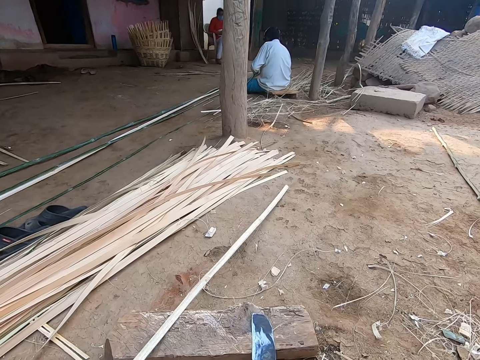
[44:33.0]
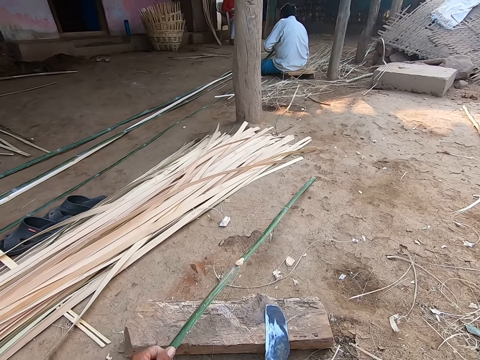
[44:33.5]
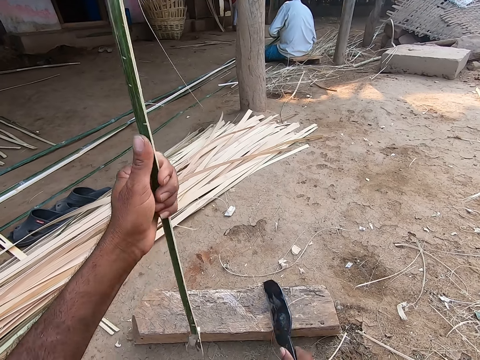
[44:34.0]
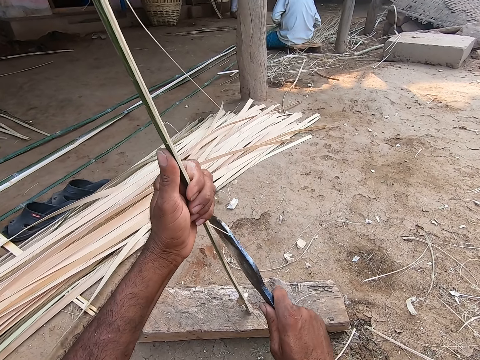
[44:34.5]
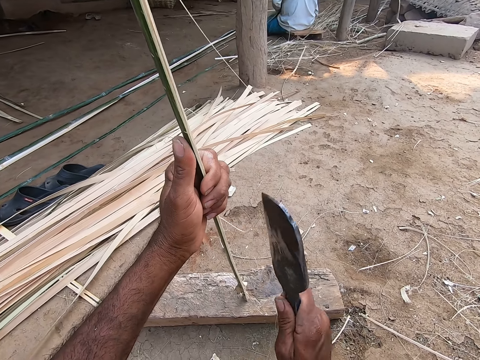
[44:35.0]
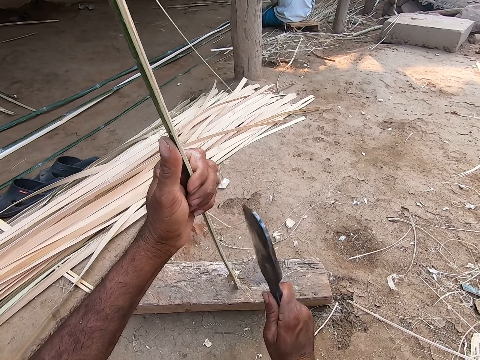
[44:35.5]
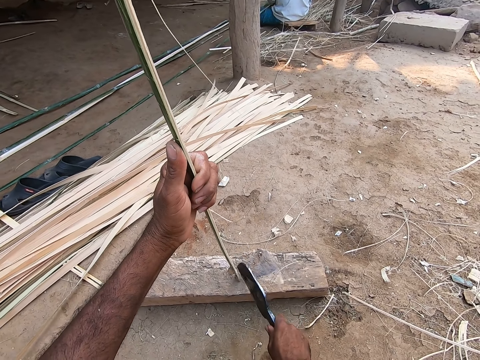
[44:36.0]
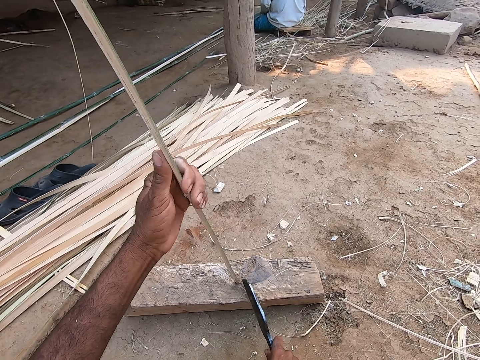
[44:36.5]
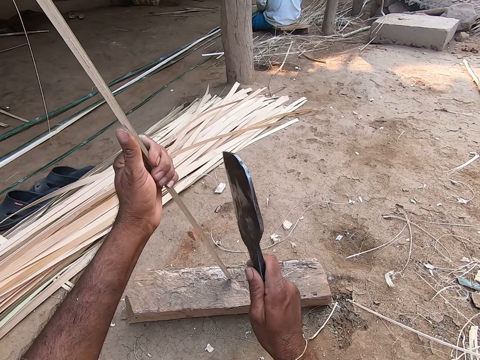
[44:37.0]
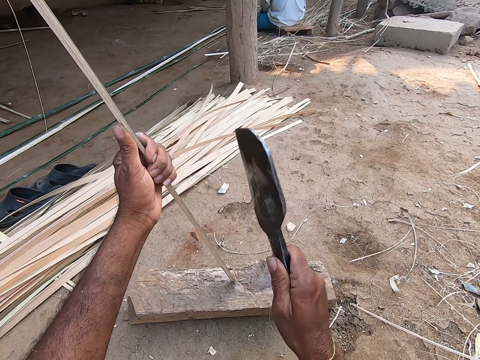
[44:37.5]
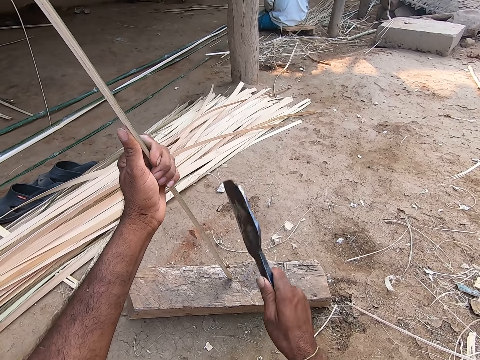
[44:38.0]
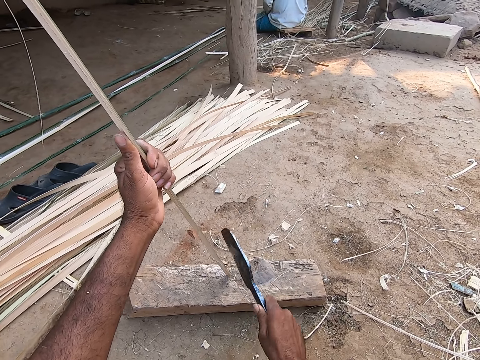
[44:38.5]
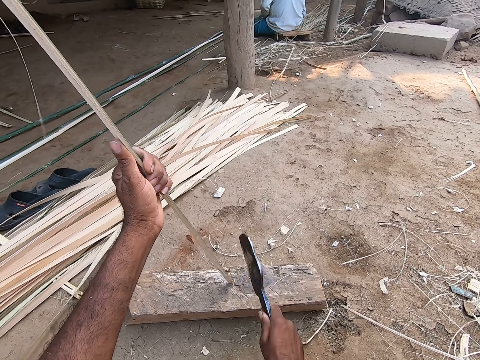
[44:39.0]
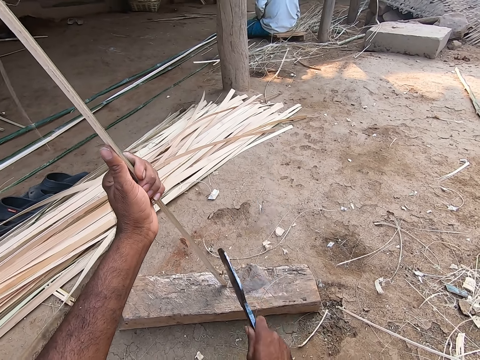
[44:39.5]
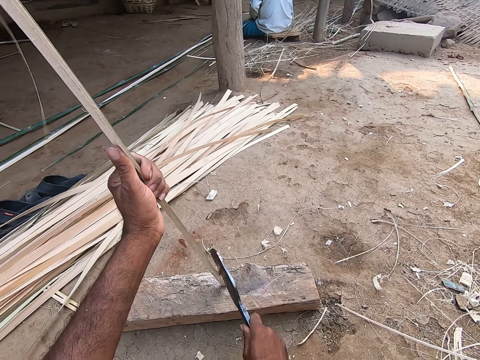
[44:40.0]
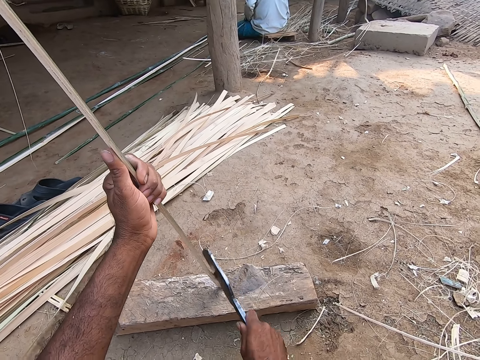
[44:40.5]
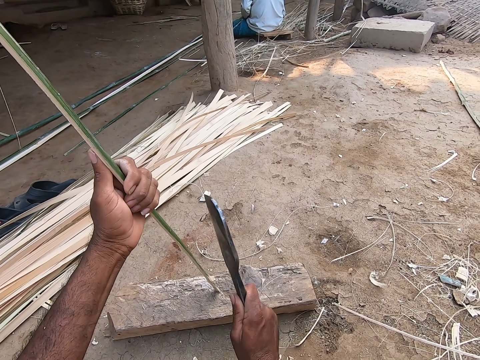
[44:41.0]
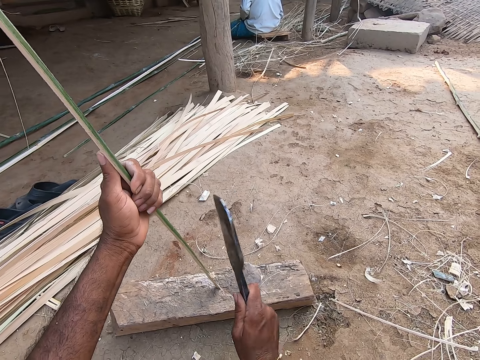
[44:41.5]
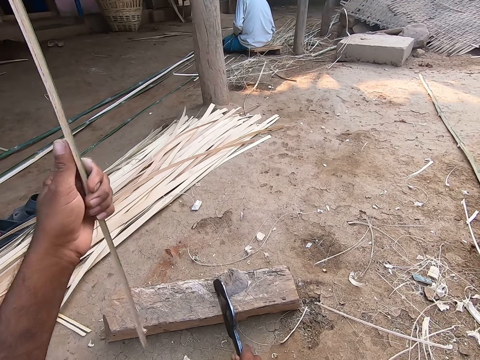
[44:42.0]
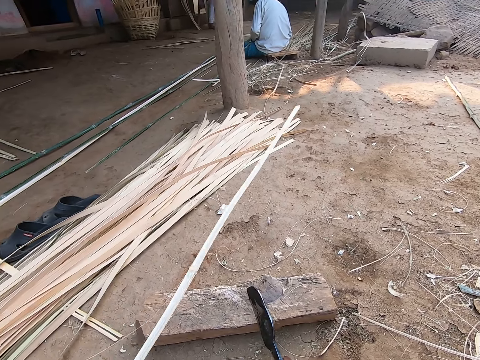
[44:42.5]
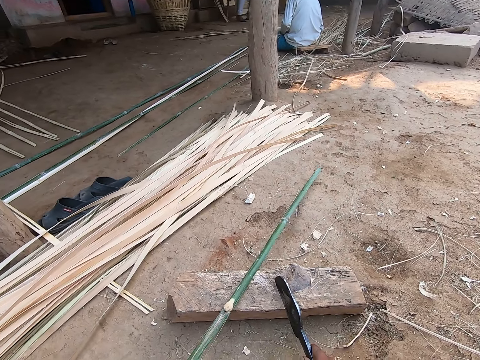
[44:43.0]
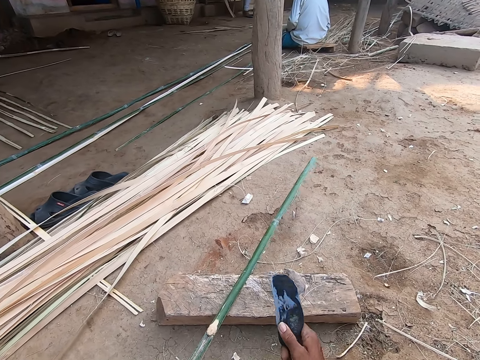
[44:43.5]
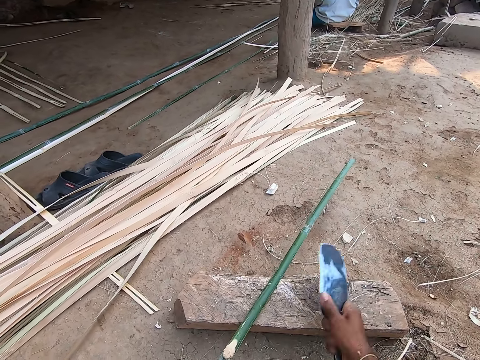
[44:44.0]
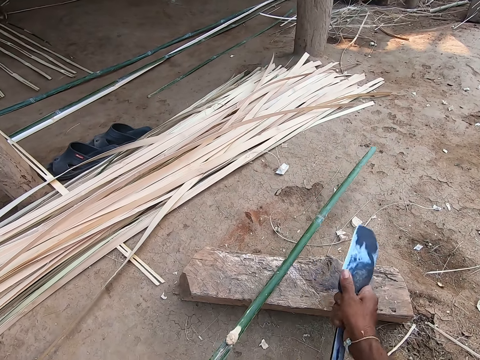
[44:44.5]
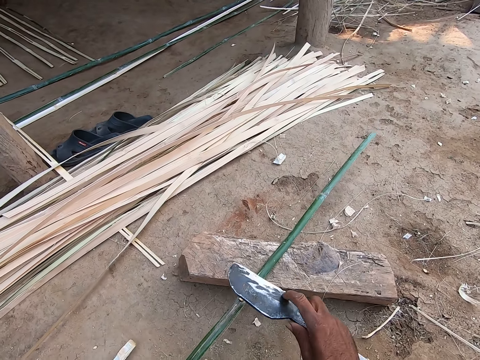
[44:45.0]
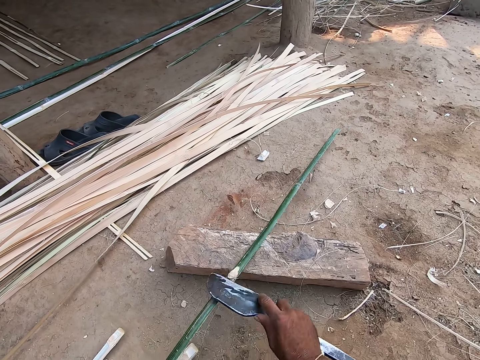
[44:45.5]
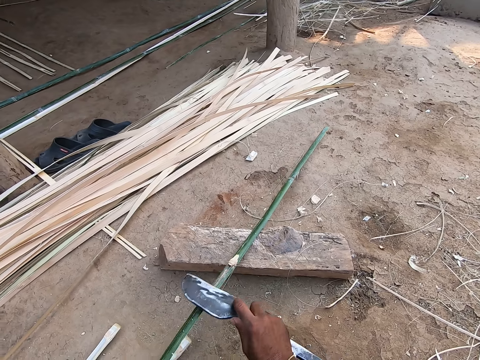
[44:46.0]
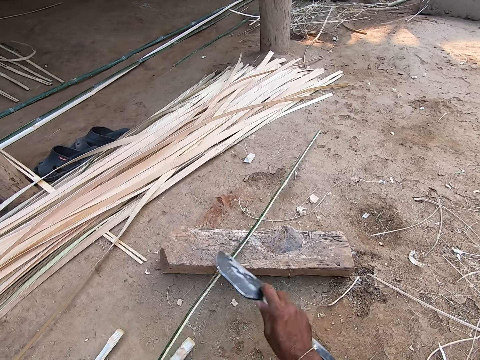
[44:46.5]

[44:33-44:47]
The camera wearer places the bamboo slat in his hands on the ground. He throws the reed on the ground, picks the blade from the wood log on the ground with his right hand, and picks the reed. He scrapes nodes from the bamboo slat in his left hand with the blade in his right hand. He cuts the reed. He places the bamboo slat in his left hand on the wood log on the ground. He scrapes nodes from the bamboo slat in his left hand with the blade in his right hand.

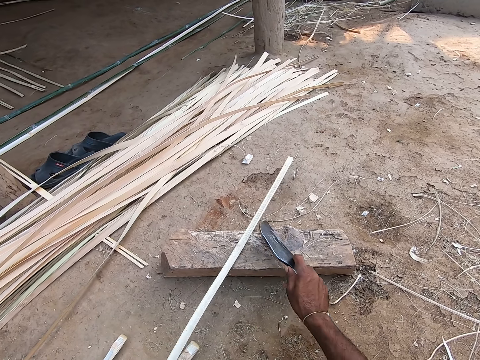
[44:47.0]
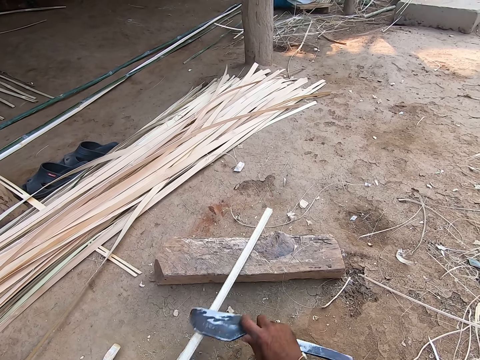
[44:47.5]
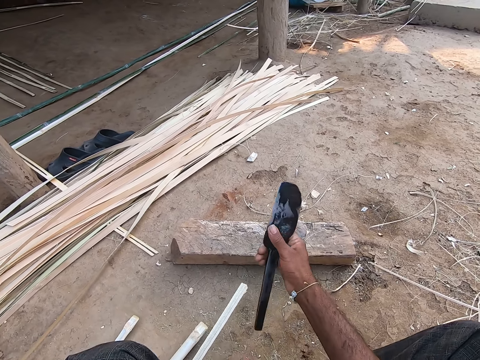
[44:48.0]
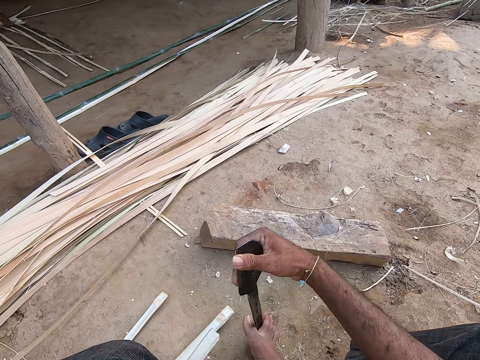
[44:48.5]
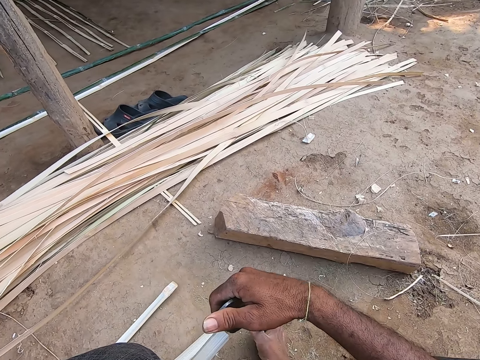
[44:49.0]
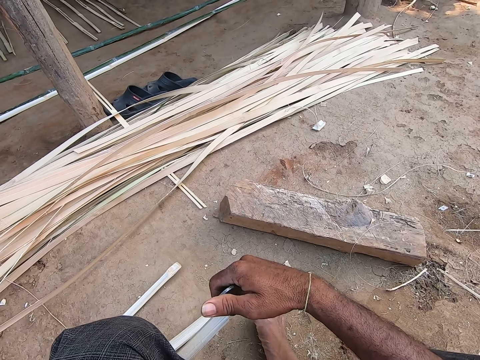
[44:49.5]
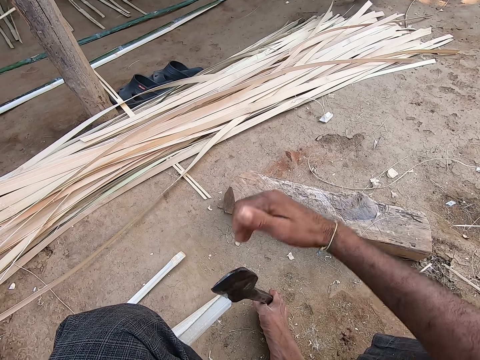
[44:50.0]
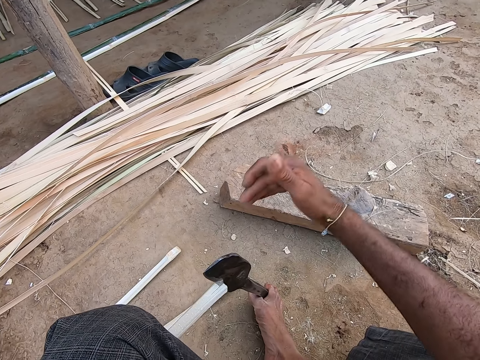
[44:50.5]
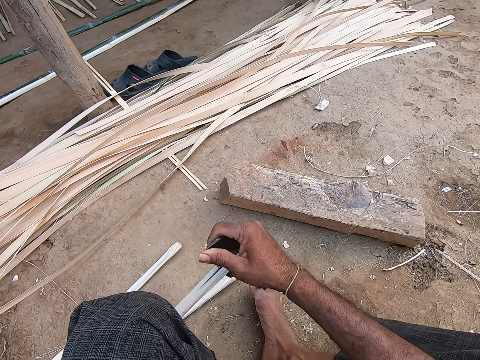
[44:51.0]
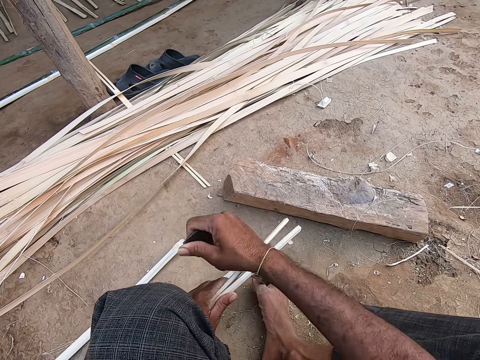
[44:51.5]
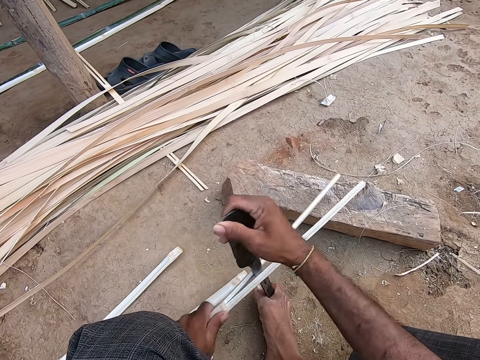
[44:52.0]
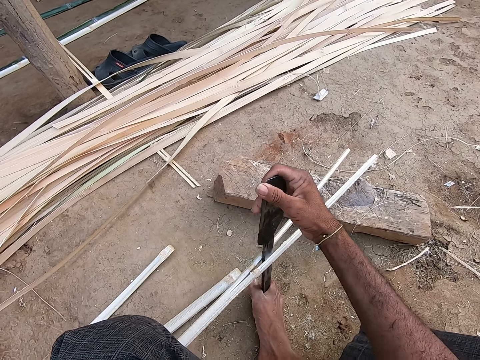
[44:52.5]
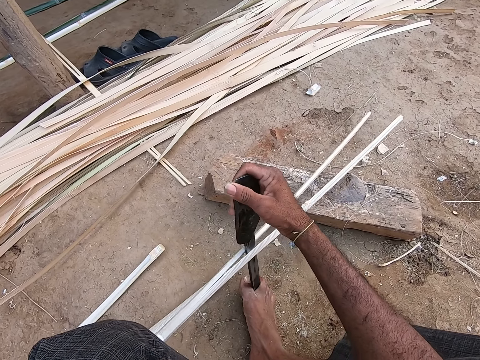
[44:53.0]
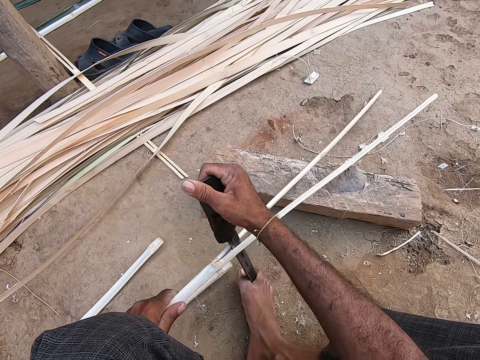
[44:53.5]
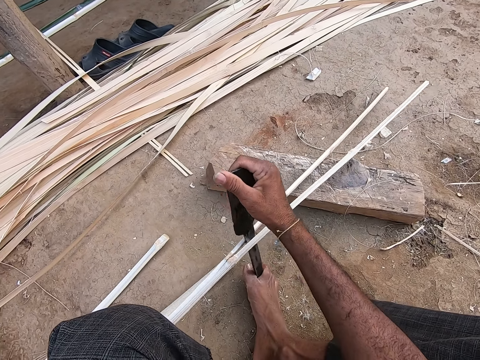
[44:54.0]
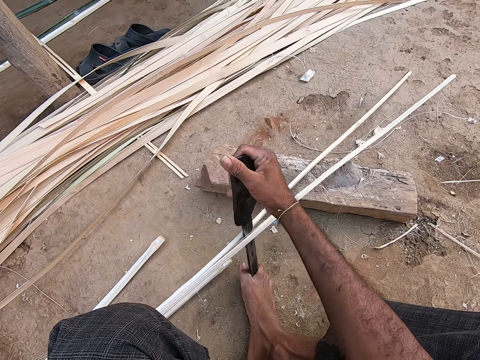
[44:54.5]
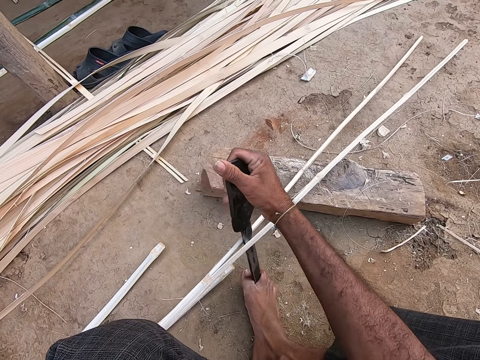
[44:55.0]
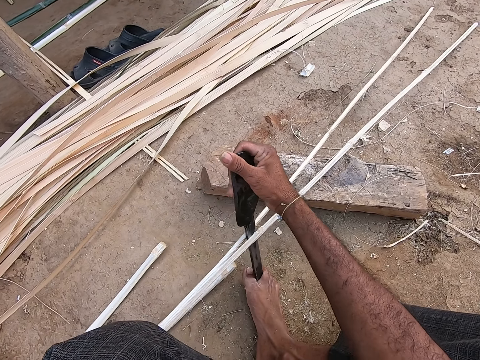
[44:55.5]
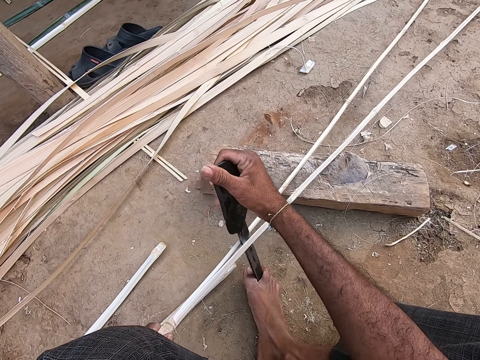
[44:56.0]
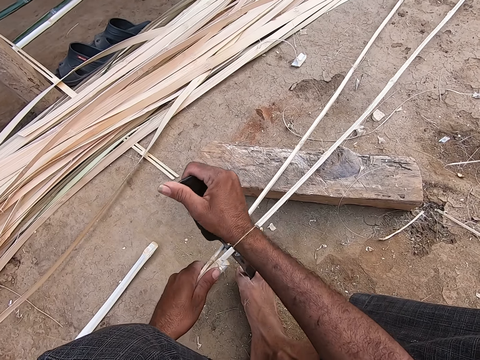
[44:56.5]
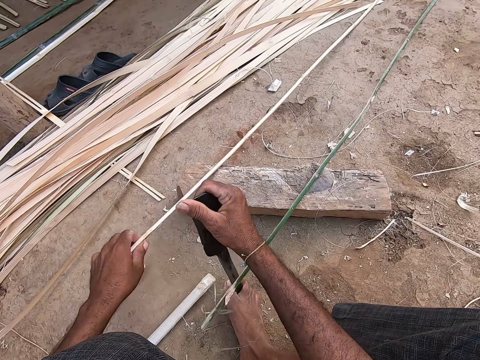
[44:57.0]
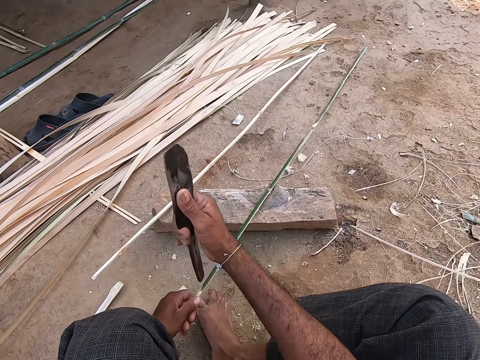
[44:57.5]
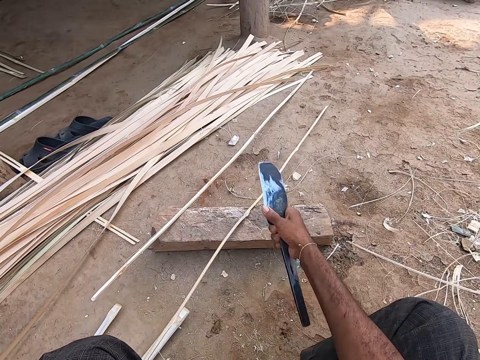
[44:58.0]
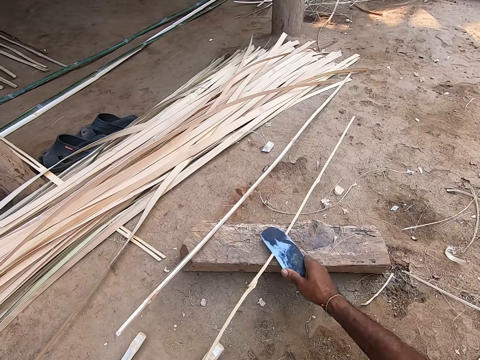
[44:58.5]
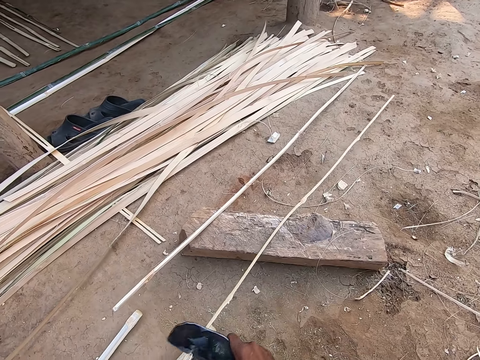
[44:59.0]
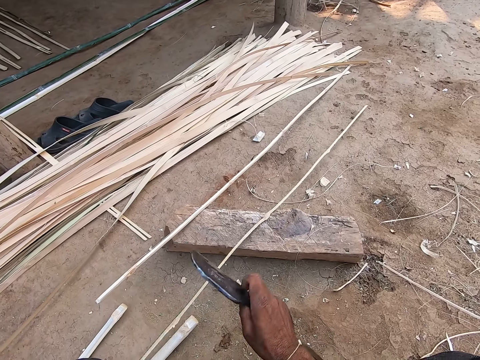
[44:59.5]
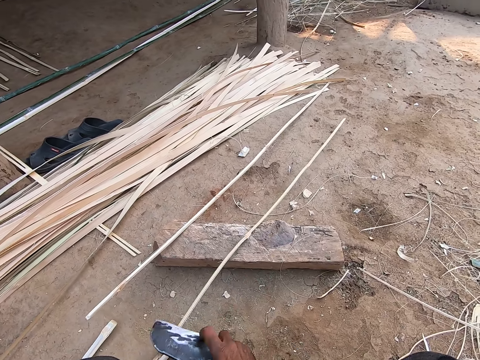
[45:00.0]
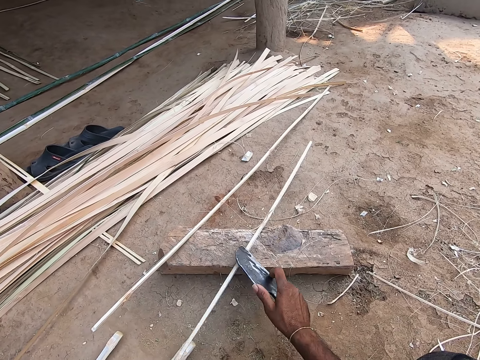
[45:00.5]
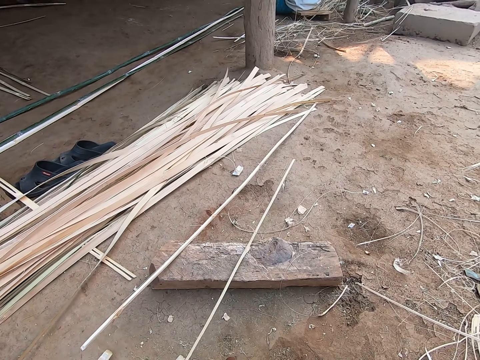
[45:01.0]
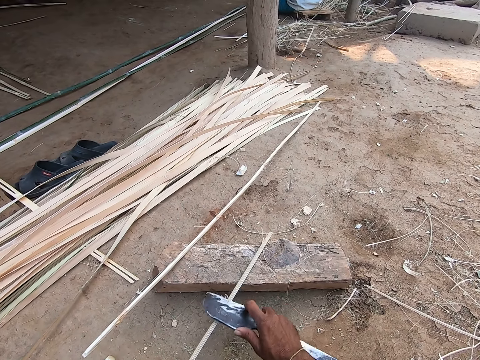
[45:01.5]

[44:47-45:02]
The camera wearer places the blade in his right hand in-between his right leg toes. He holds the machete. He splits the bamboo slat in his left hand with the blade in his right hand. He drops the bamboo slat in his left hand on the ground. He holds the bamboo slat on his right hand with his left hand. He scrapes nodes from the bamboo slat in his left hand with the blade in his right hand. He converses with a man.
